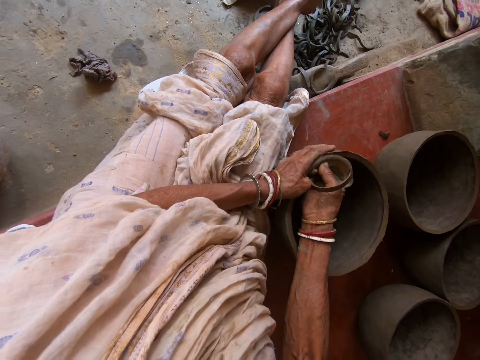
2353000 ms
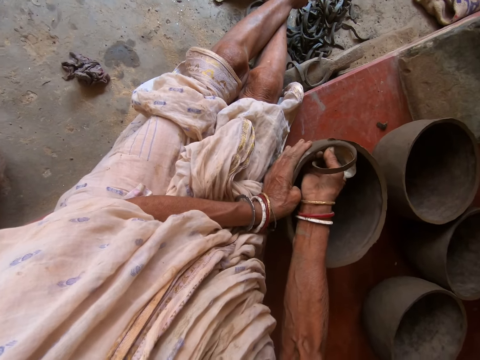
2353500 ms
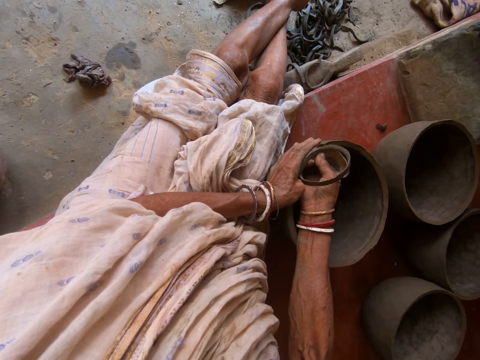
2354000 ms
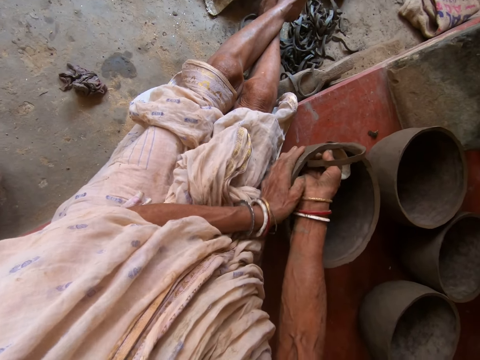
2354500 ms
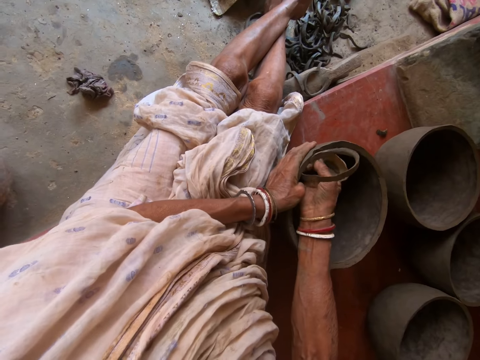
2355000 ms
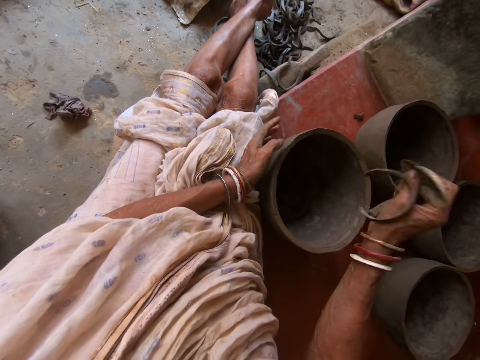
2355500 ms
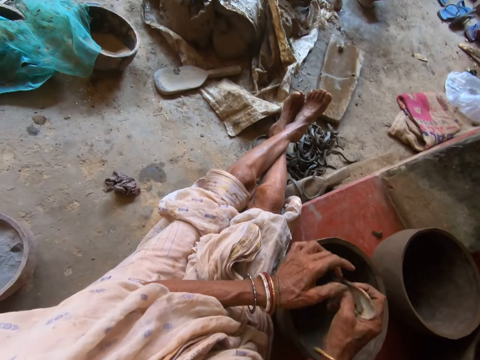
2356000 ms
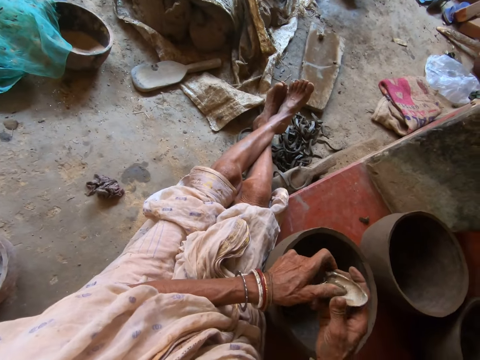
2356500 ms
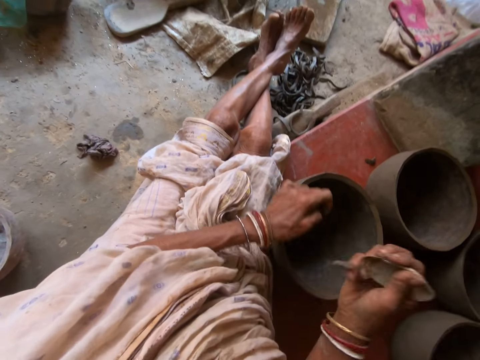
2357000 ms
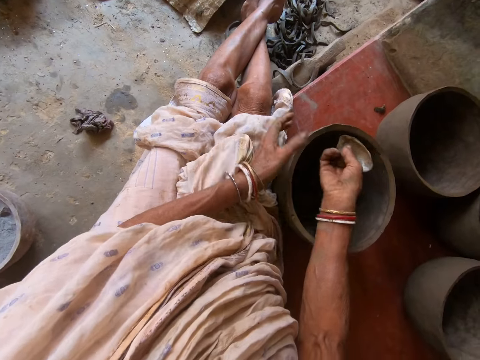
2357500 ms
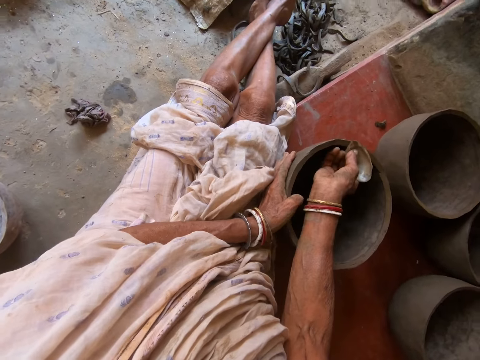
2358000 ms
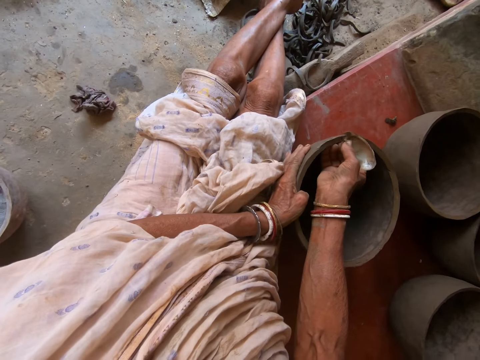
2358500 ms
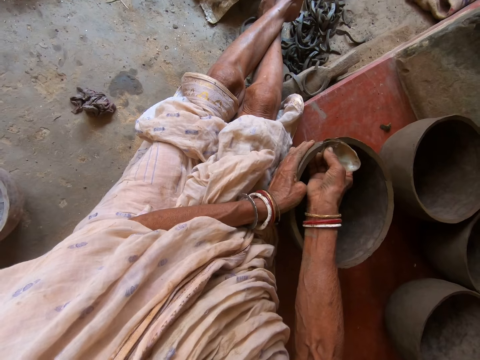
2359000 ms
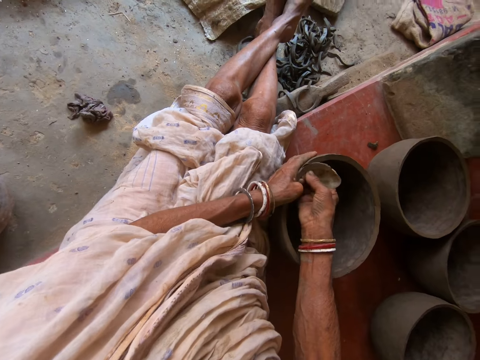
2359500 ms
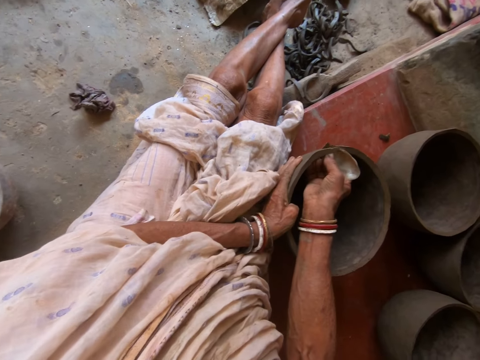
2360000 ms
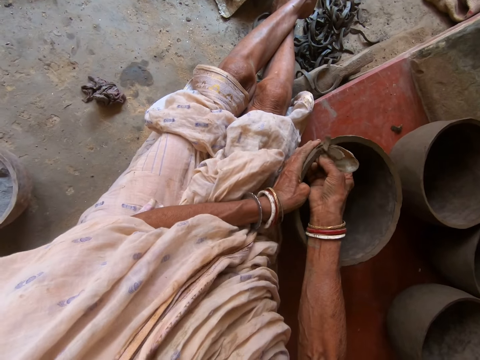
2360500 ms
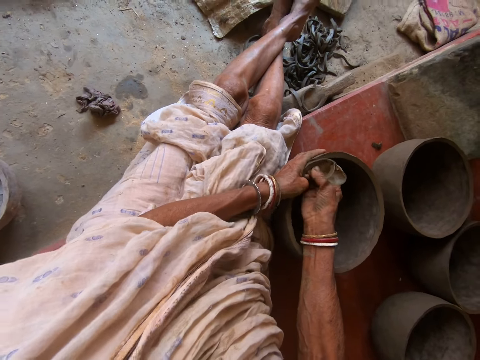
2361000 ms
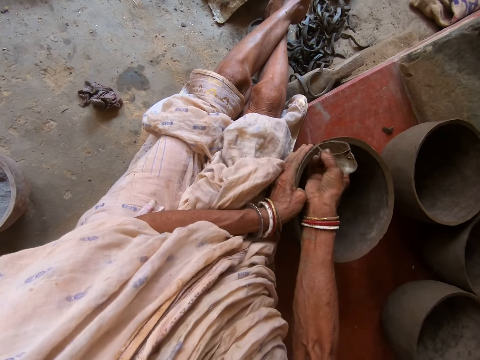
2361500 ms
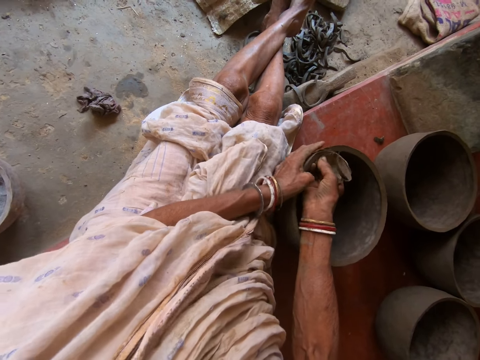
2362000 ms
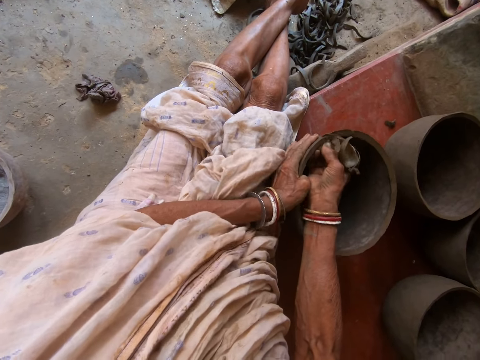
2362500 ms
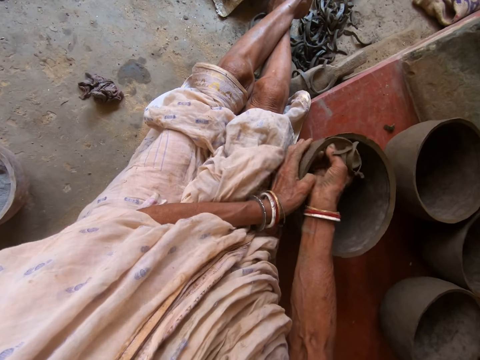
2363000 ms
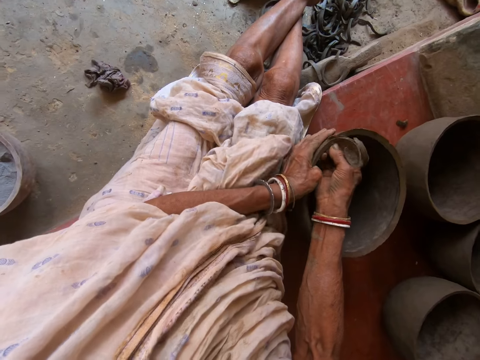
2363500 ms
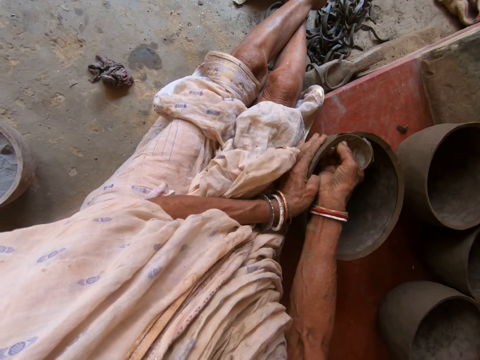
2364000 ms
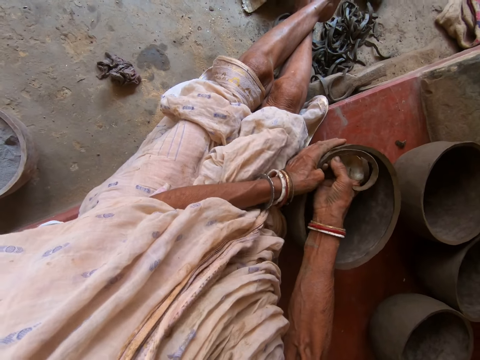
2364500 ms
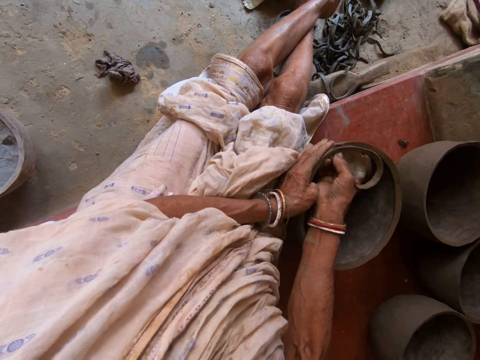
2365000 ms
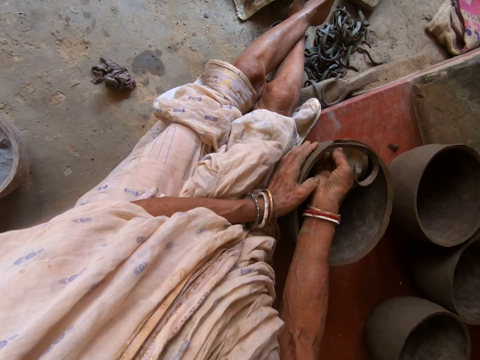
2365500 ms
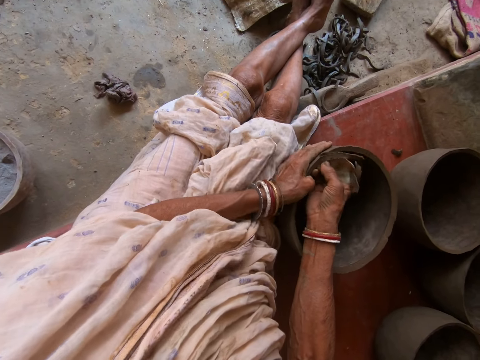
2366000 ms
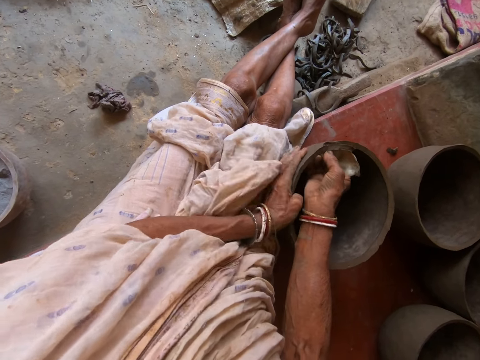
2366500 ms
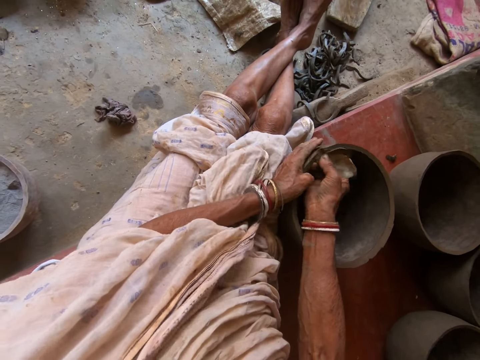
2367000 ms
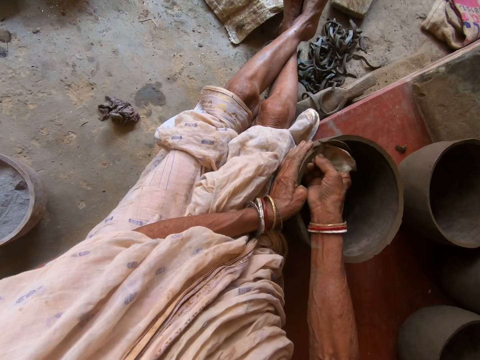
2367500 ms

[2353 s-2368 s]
The camera wearer drops the carvings on the metal scrap or scraper in her right hand into the bowl on the floor. She cleans the metal scrap in her right hand with her left hand. She adjusts the scraper with both hands. She converses with a male. She carves the bowl on the floor with the metal scrap in her right hand. She rotates the bowl on the floor with her left hand.

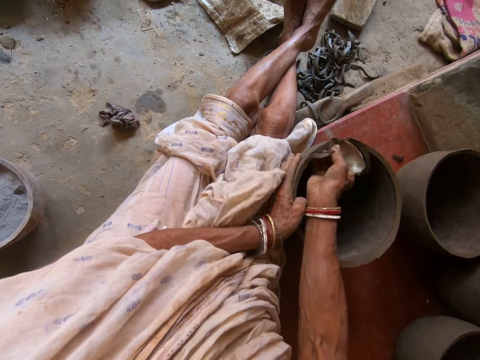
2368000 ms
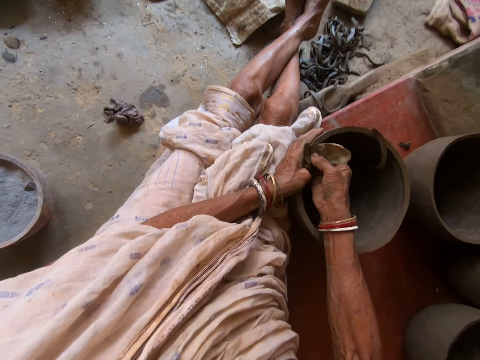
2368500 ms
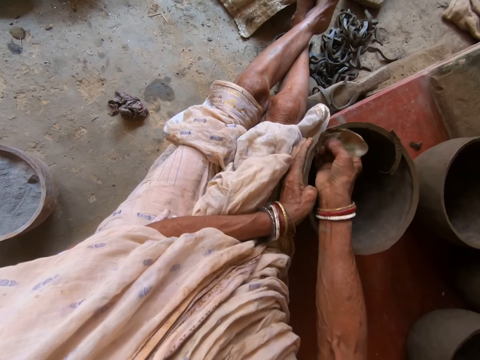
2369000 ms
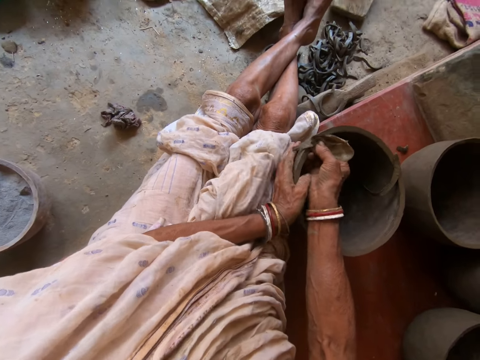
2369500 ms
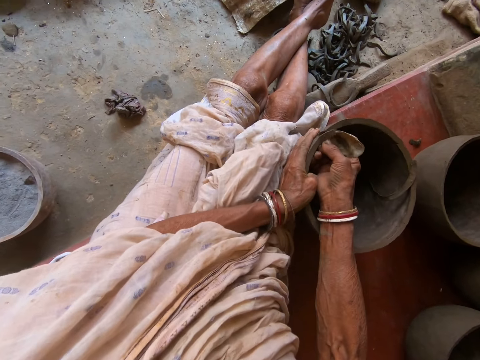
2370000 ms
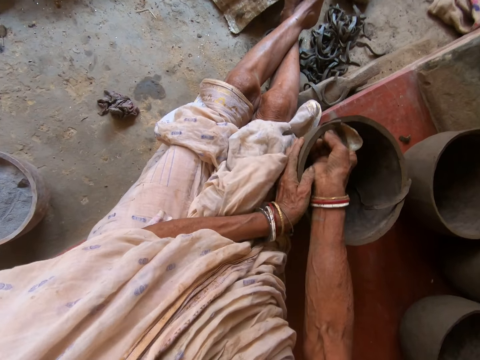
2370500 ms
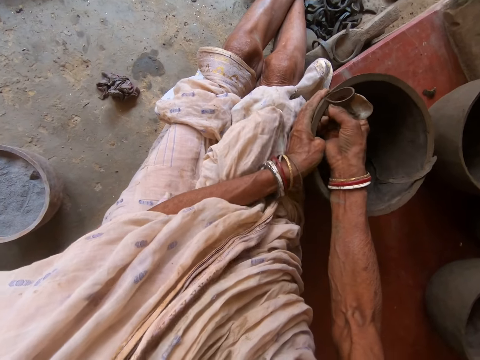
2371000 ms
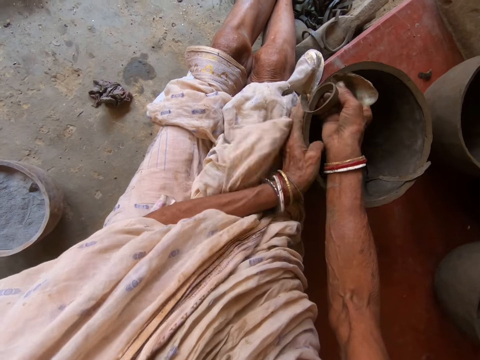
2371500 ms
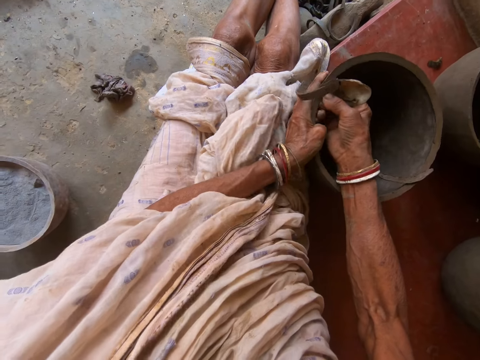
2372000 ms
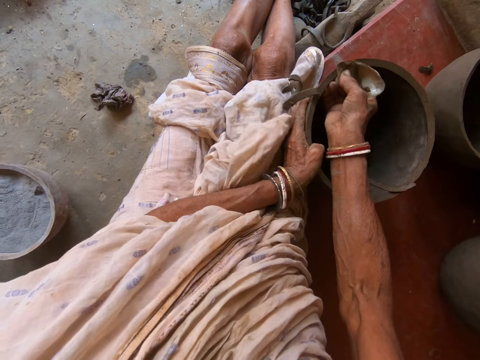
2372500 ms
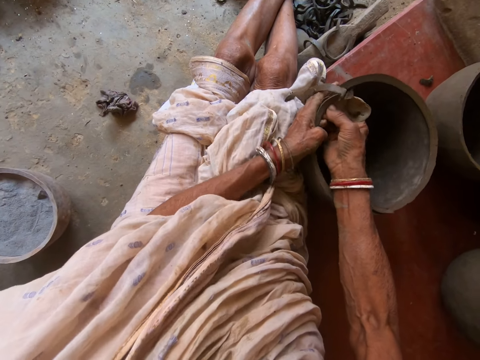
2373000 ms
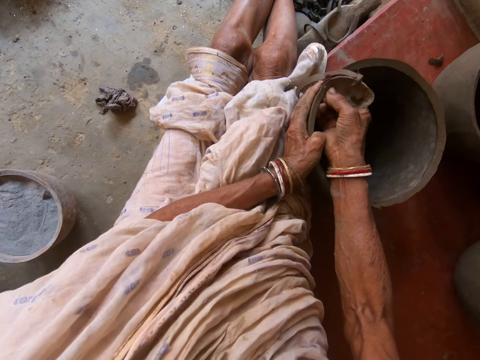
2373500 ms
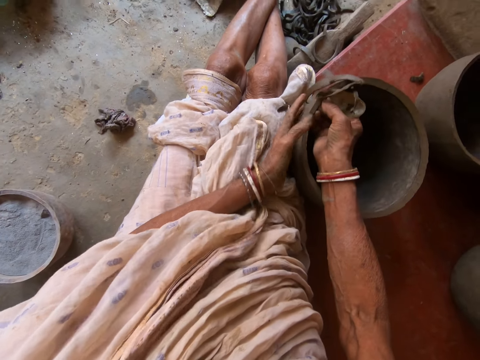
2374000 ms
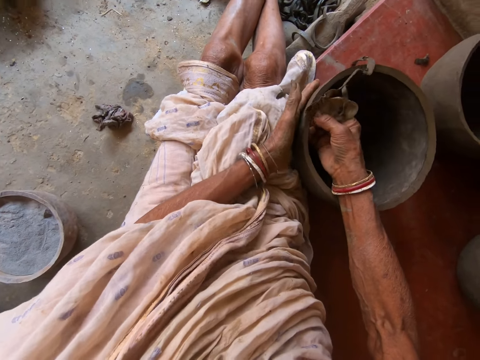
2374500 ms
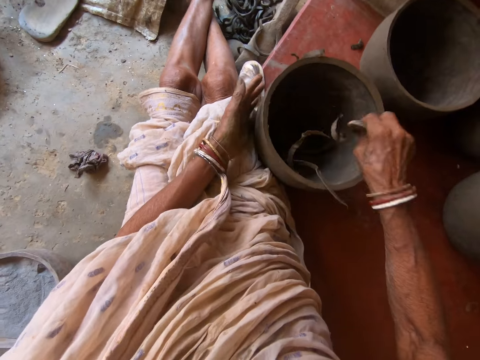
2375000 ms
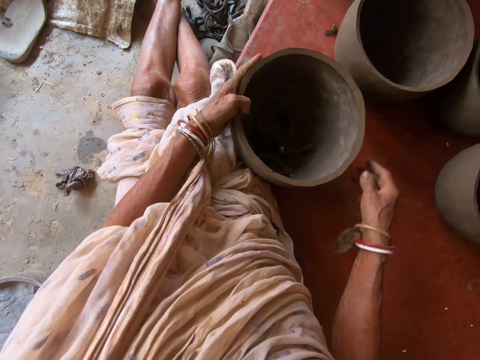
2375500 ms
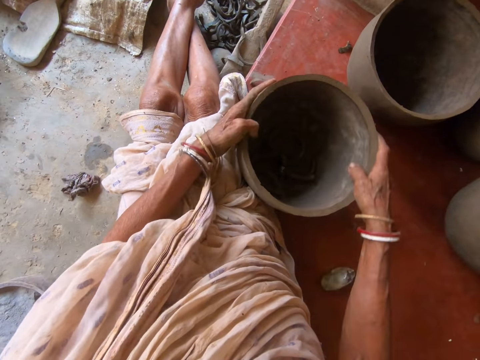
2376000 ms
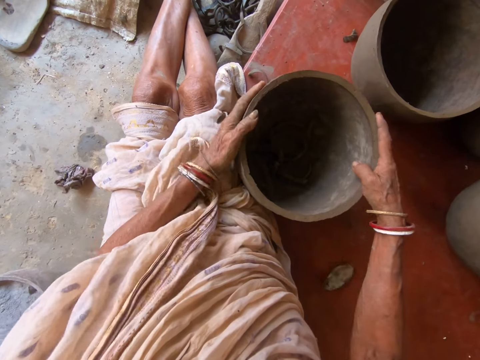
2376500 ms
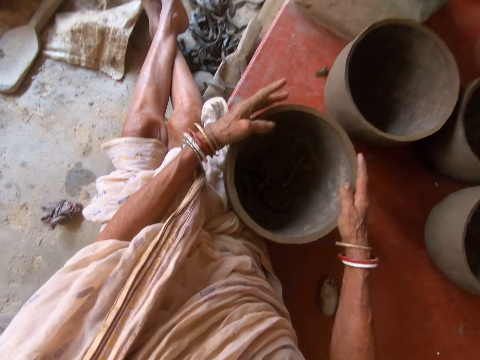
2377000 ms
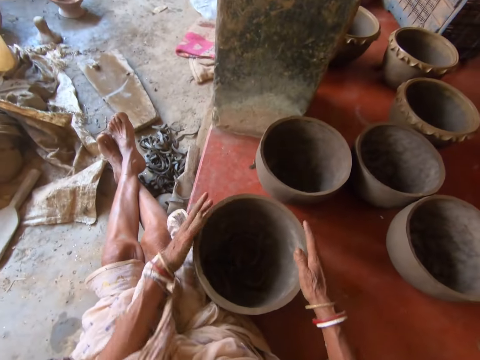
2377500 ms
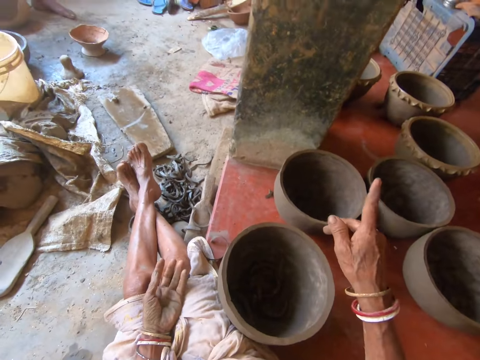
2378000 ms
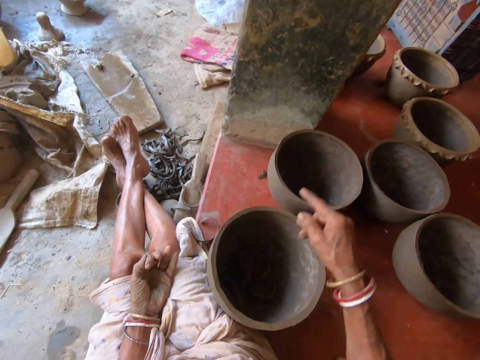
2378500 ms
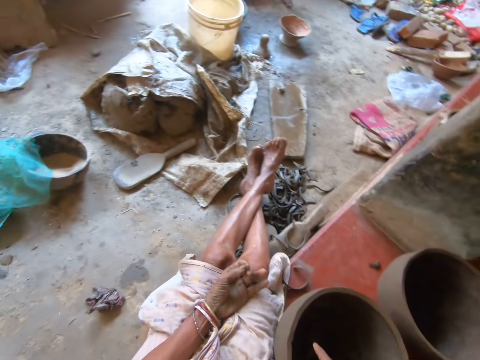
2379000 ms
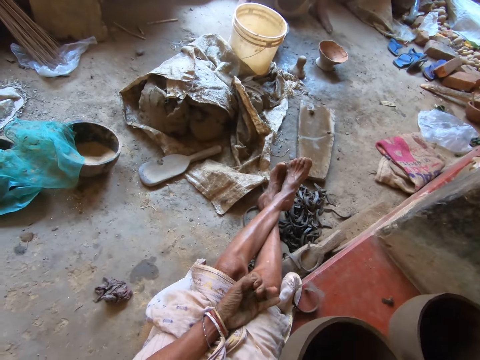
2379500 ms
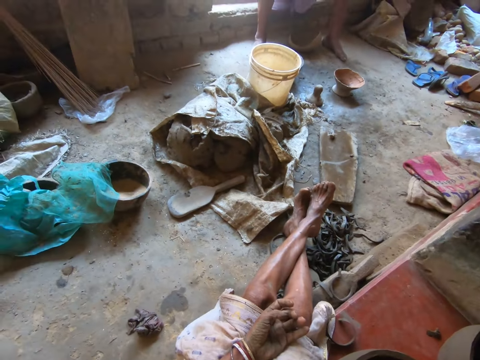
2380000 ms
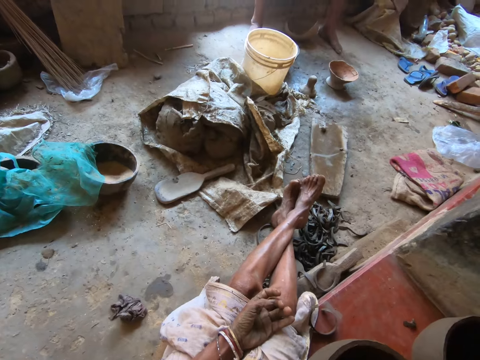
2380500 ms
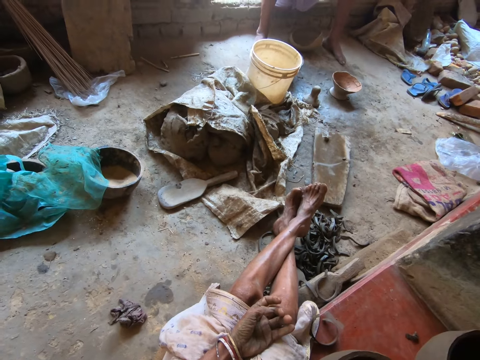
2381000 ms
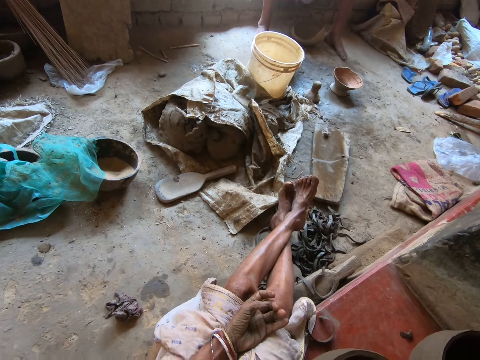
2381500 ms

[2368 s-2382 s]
The camera wearer drops the carvings on the metal scrap in her right hand into the bowl or pot on the floor. She drops the metal scrap on the floor with her right hand. She rotates the bowl on the floor with both hands. She tilts the pot with her hand. She converses with a male. She does a hand movement. She rubs her fingers.
